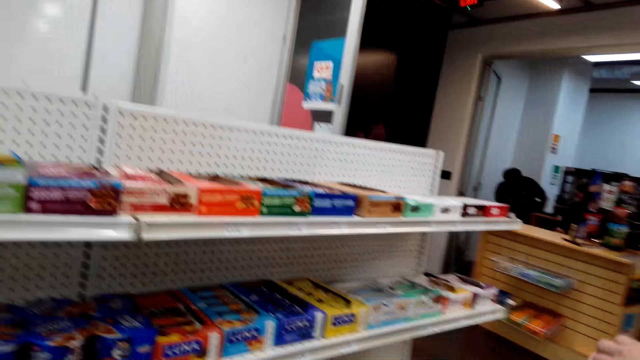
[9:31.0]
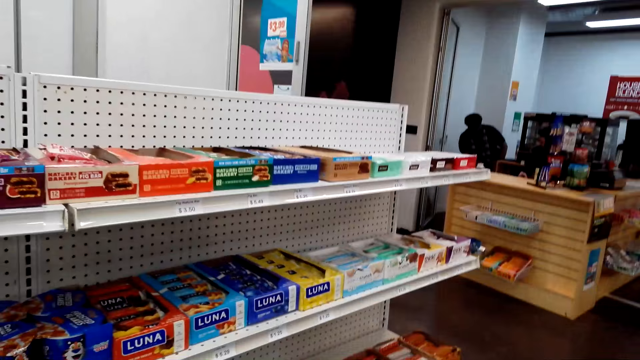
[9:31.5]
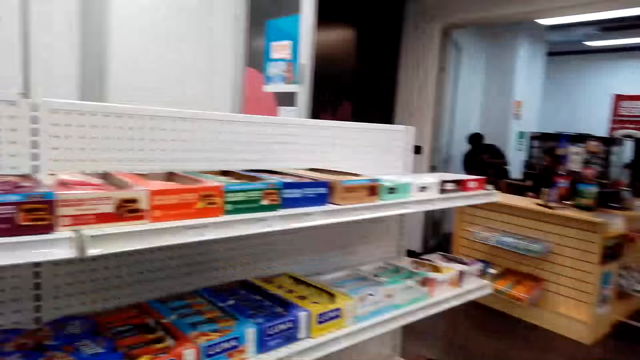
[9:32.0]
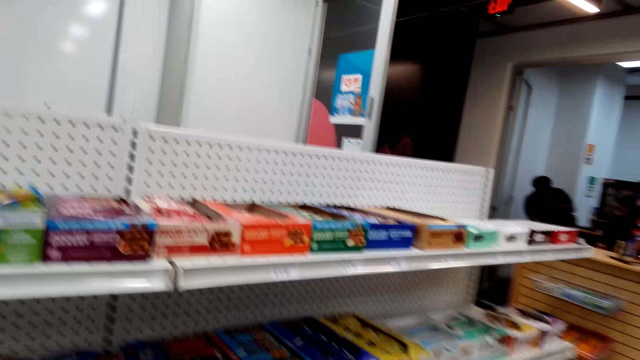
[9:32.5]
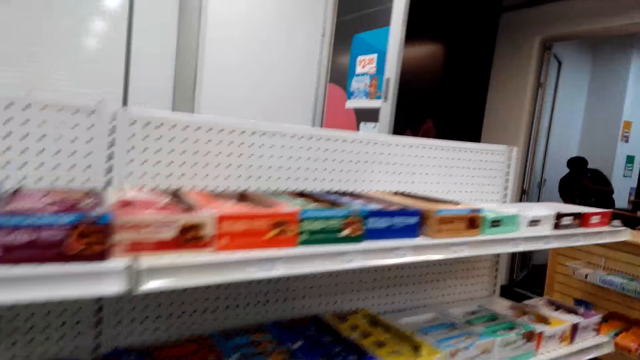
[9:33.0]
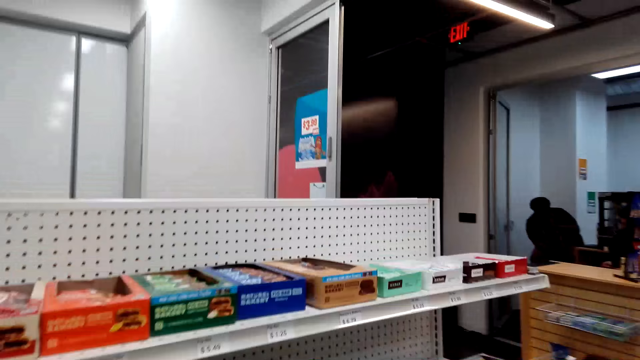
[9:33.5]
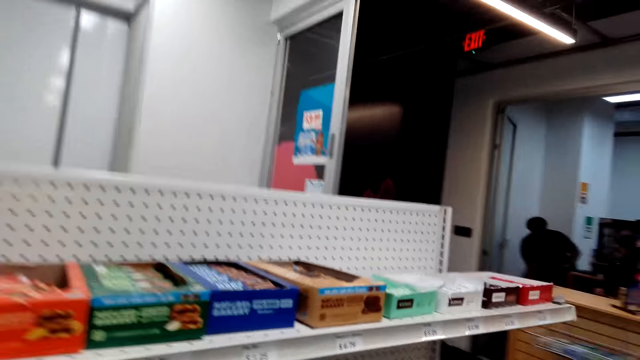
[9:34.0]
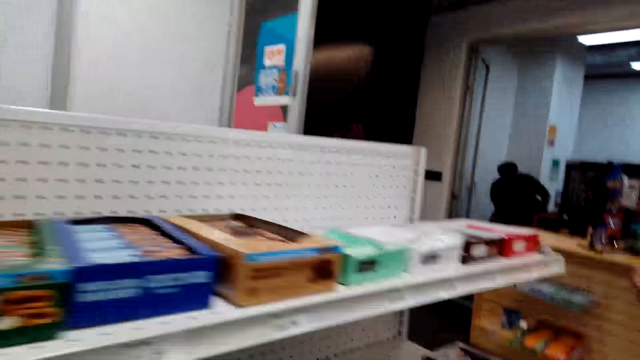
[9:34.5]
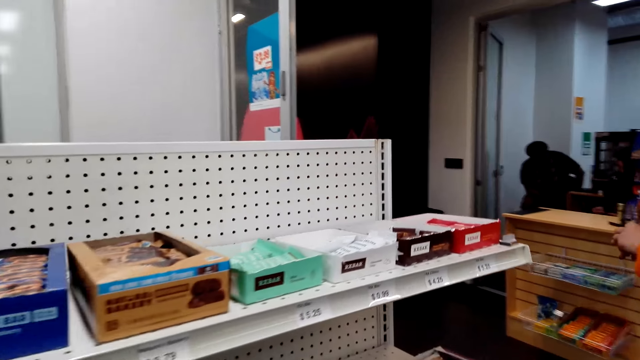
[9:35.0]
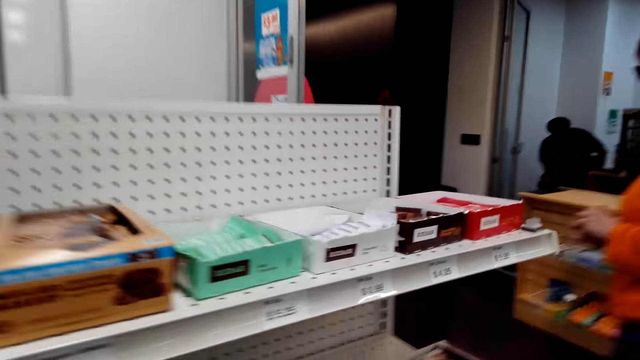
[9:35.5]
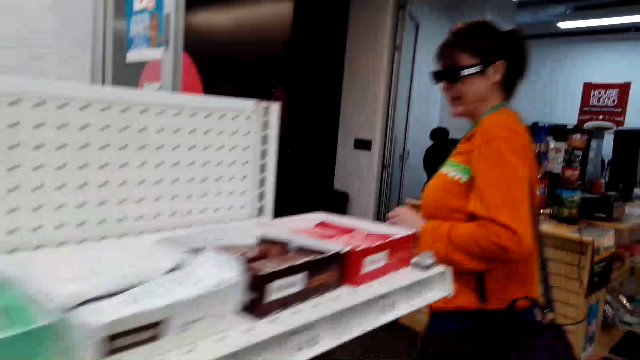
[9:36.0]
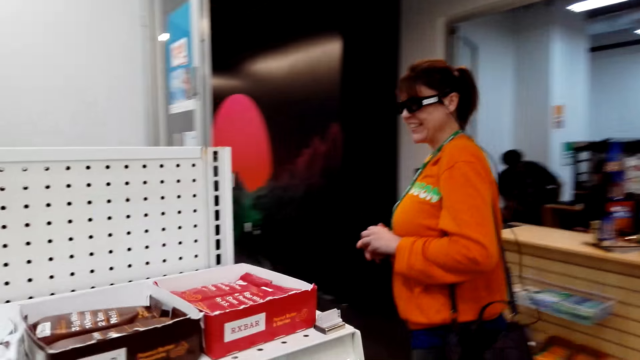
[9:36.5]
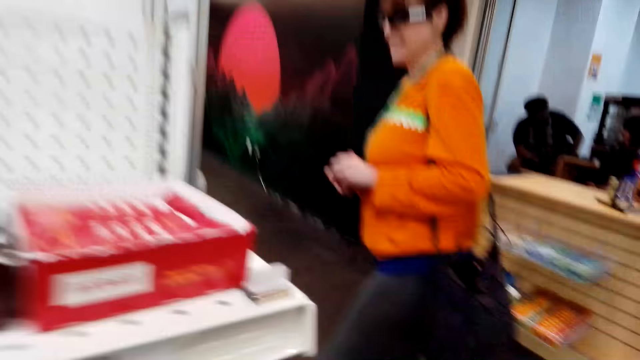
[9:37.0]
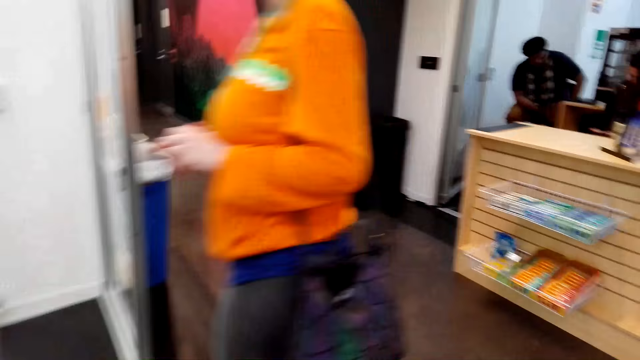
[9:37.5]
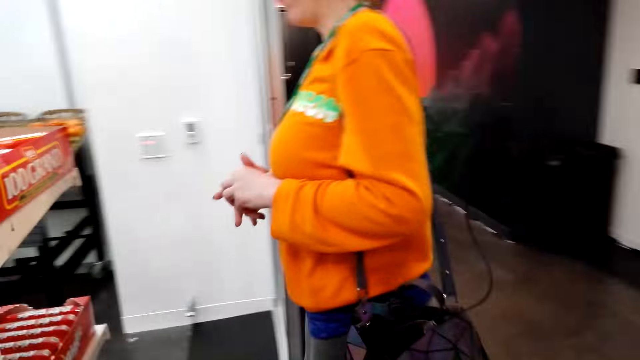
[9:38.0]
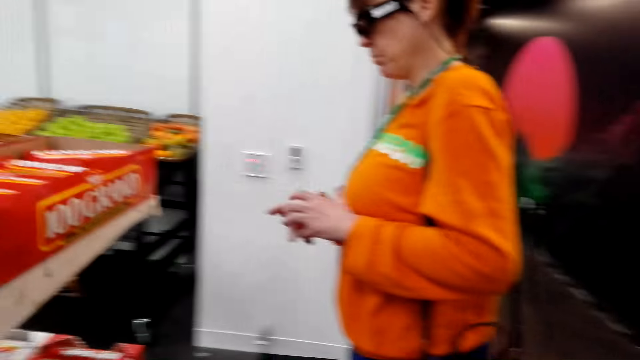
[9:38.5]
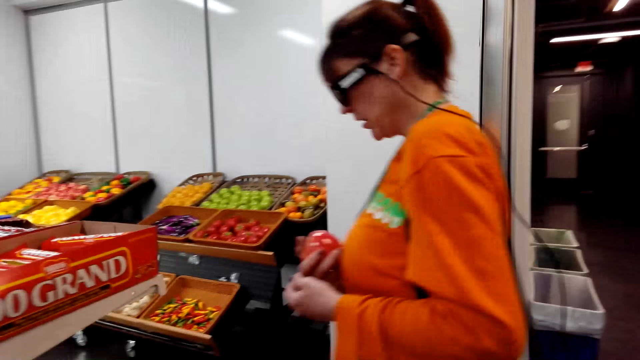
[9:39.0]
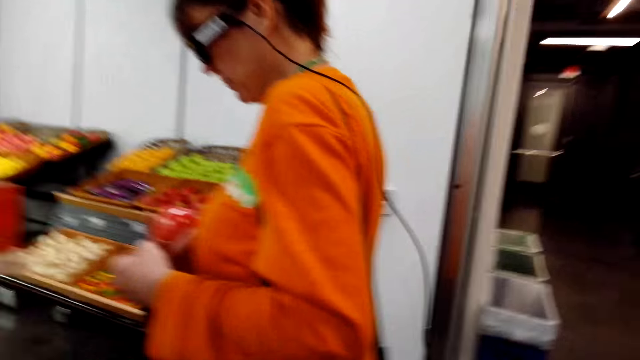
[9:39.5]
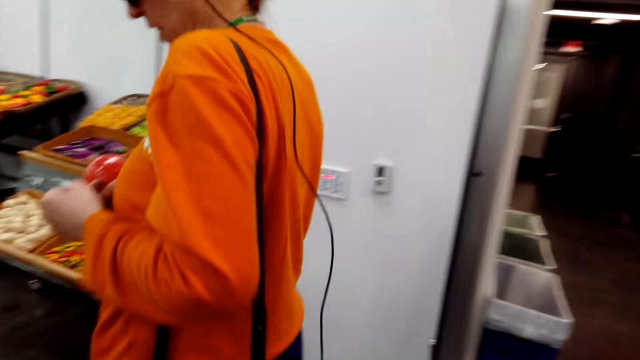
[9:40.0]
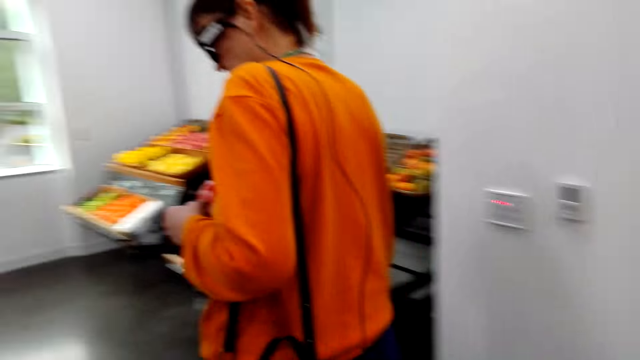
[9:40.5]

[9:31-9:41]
The camera wearer converses. They walk around the supermarket. A woman walks around.

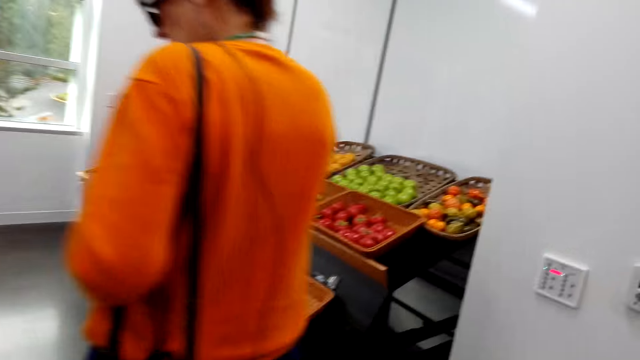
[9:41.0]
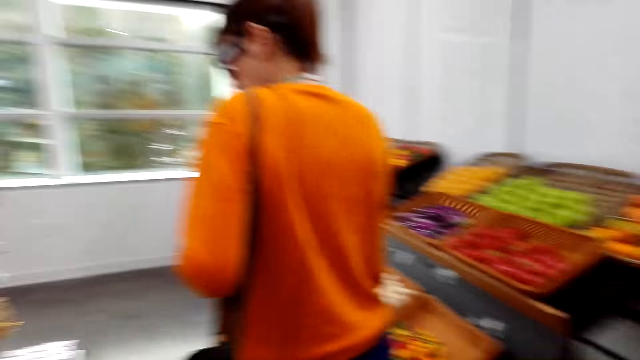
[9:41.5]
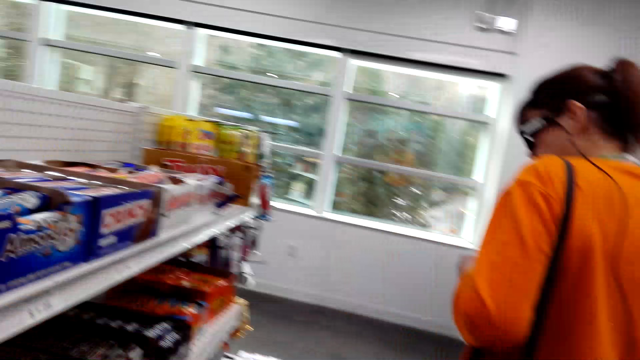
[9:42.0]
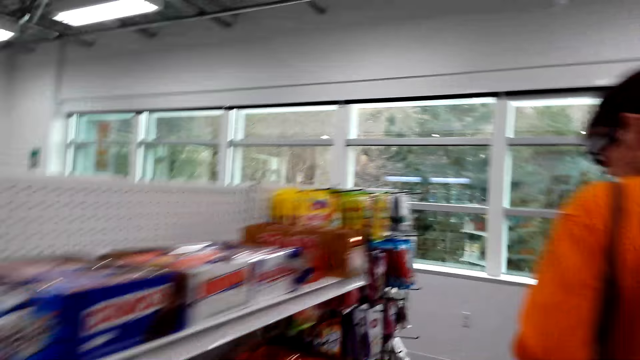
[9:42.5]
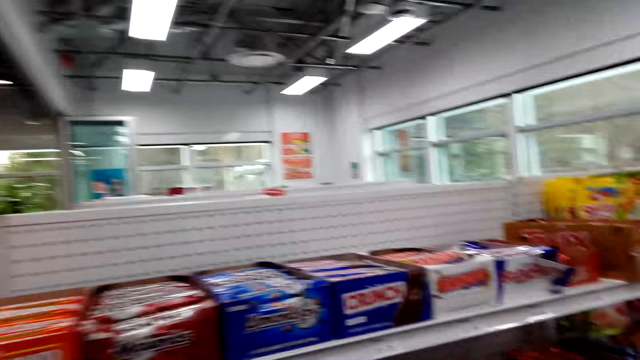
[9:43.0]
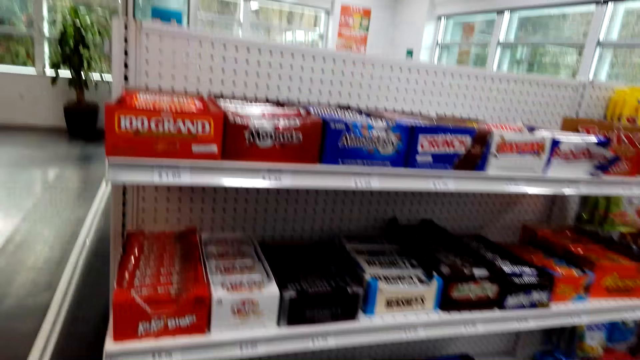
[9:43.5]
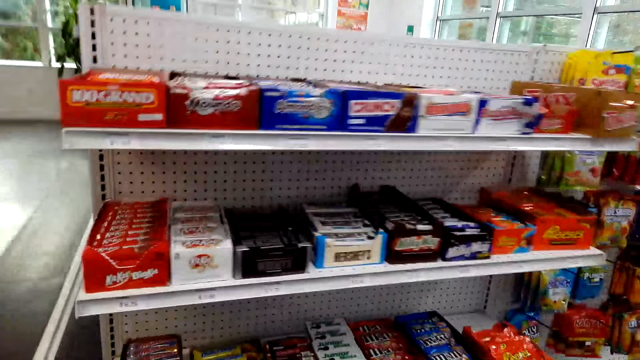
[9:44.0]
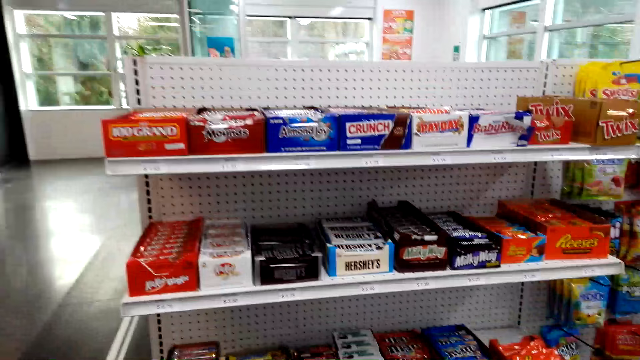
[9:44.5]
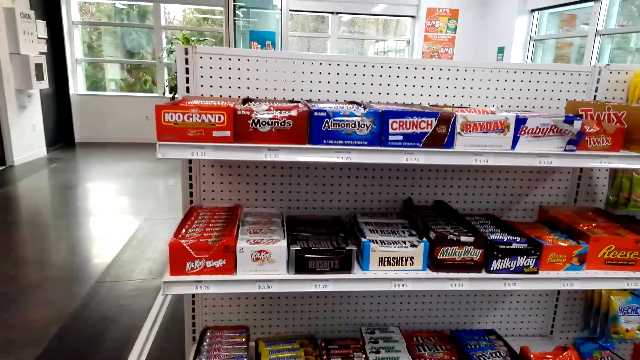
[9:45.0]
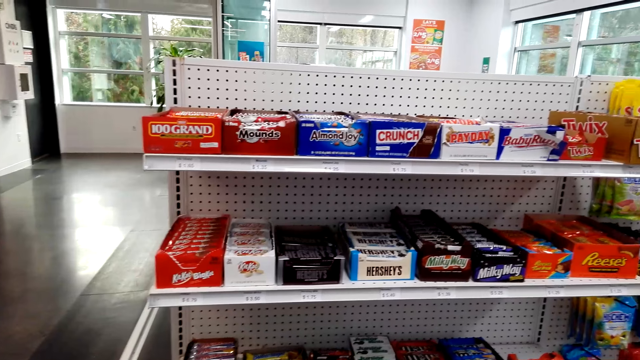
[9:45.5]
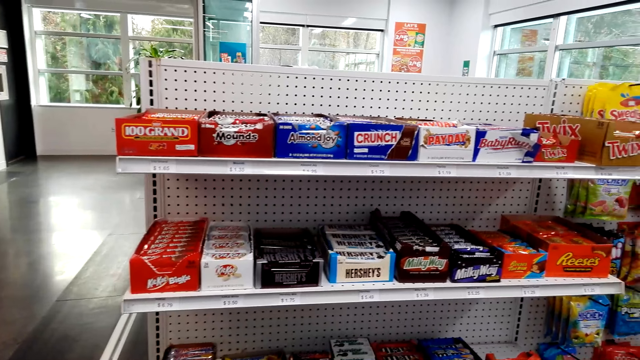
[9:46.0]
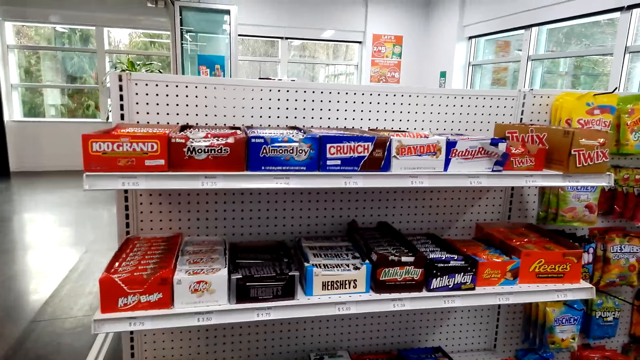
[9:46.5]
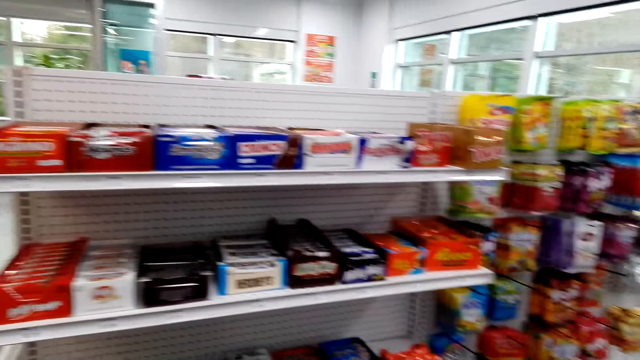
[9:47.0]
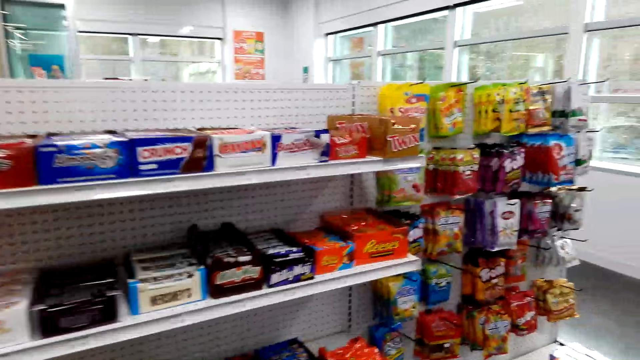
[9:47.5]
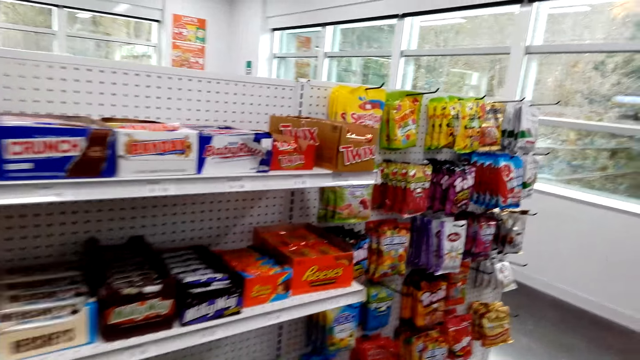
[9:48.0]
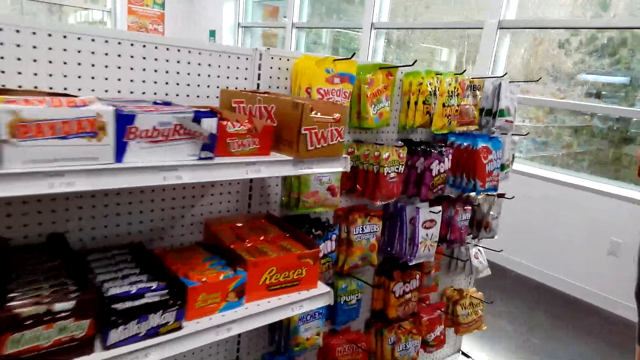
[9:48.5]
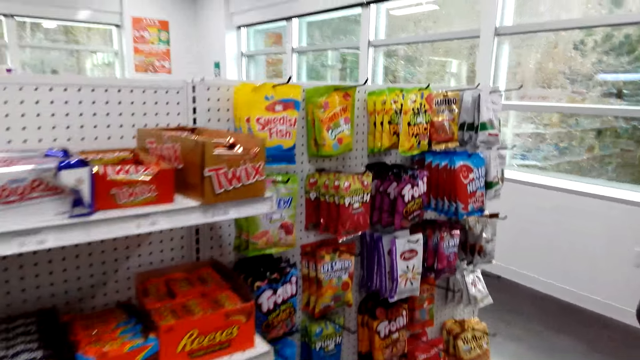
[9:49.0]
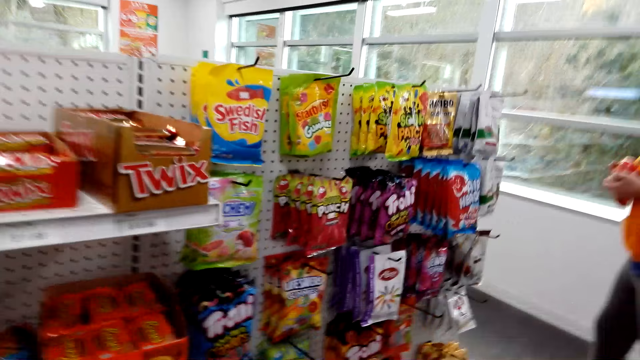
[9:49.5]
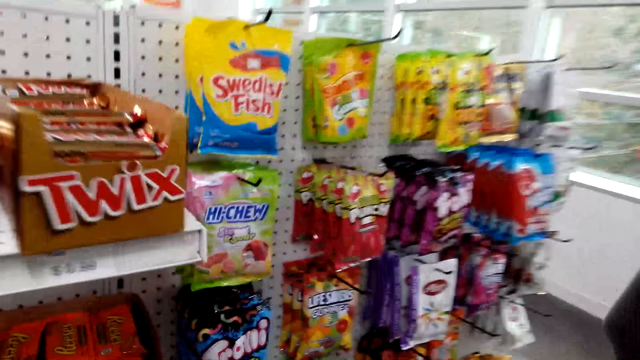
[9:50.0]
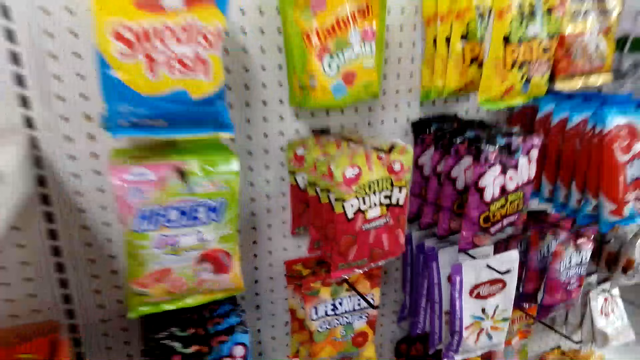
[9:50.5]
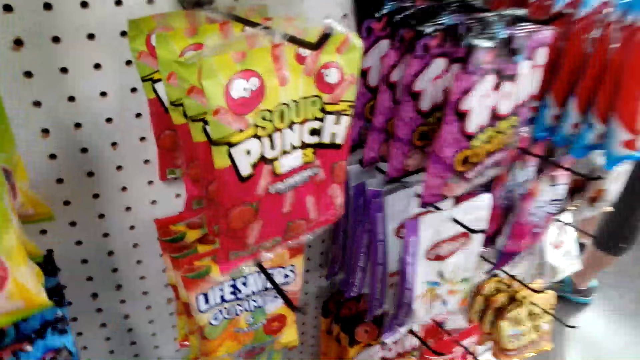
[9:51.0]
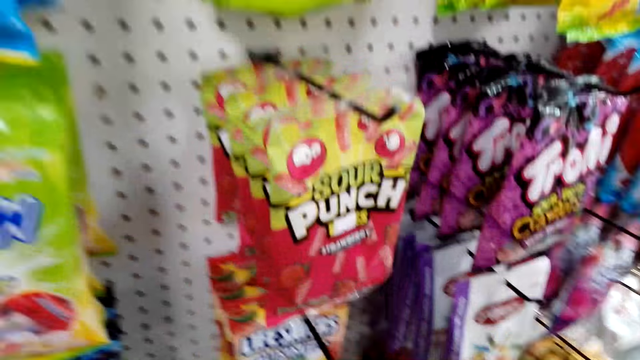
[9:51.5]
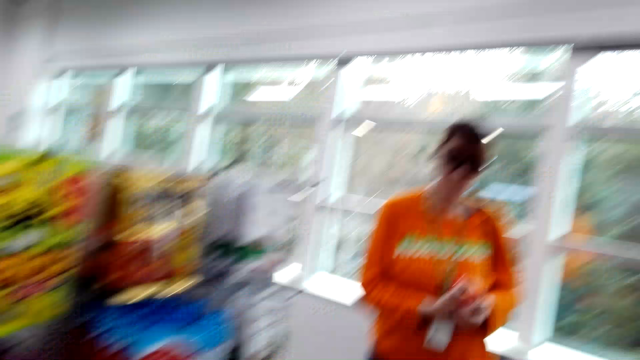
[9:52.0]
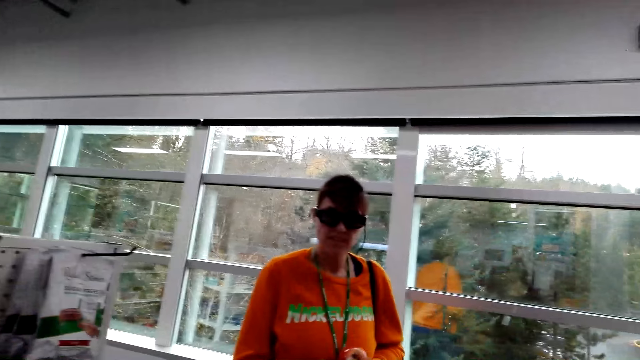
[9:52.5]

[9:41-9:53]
The camera wearer looks at the items on the shelf. They walk a few steps.
